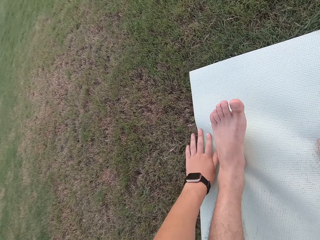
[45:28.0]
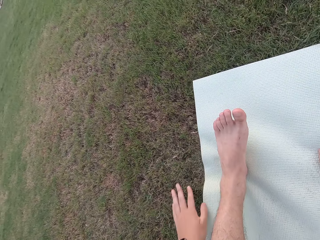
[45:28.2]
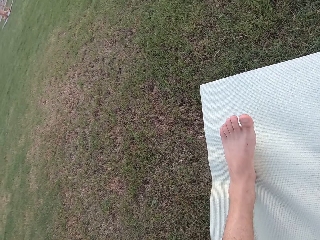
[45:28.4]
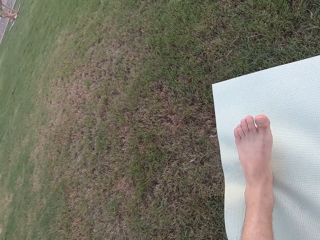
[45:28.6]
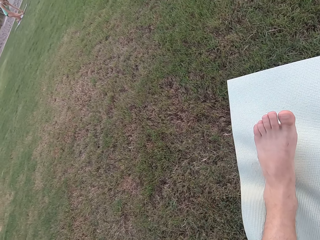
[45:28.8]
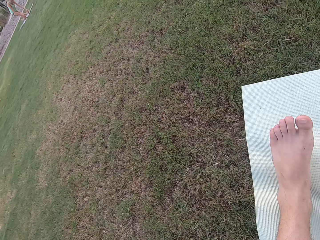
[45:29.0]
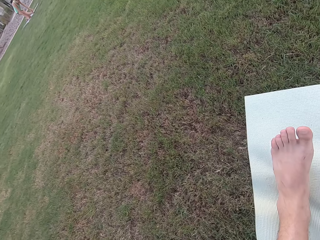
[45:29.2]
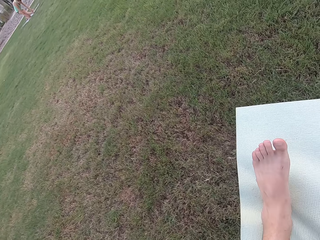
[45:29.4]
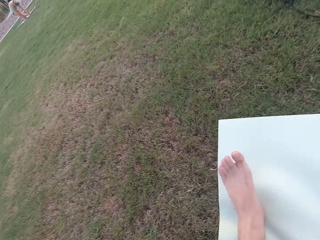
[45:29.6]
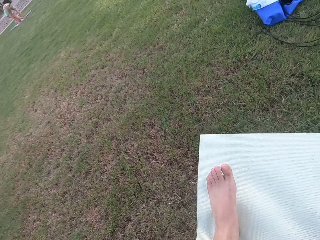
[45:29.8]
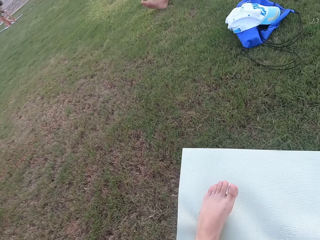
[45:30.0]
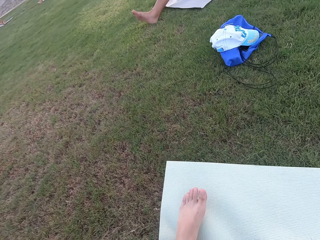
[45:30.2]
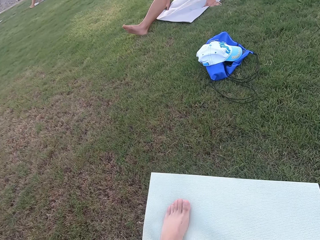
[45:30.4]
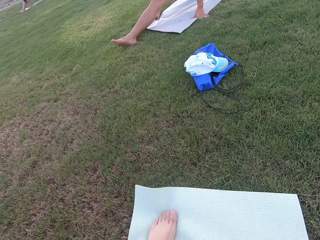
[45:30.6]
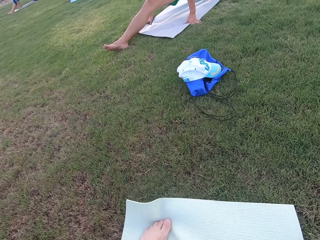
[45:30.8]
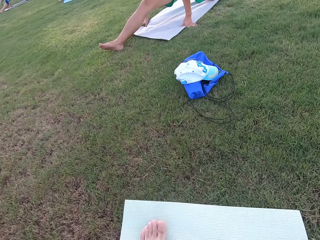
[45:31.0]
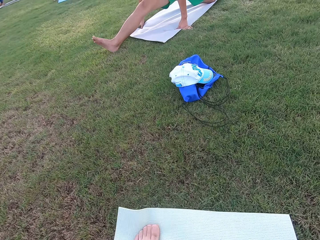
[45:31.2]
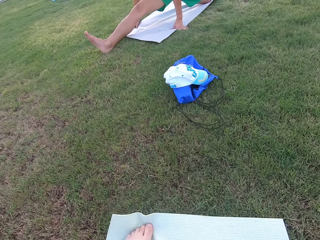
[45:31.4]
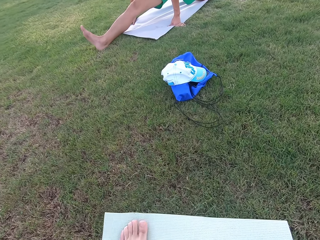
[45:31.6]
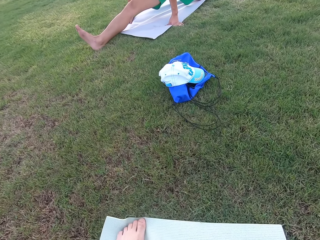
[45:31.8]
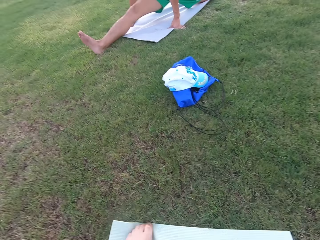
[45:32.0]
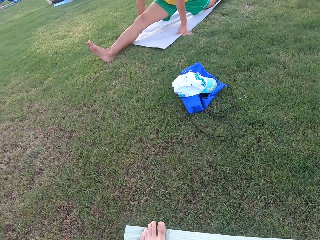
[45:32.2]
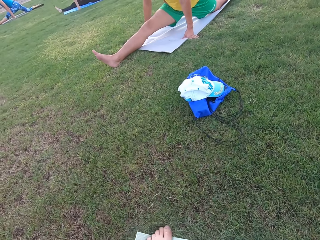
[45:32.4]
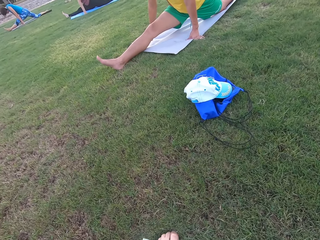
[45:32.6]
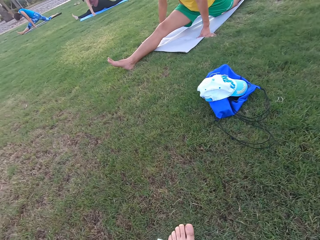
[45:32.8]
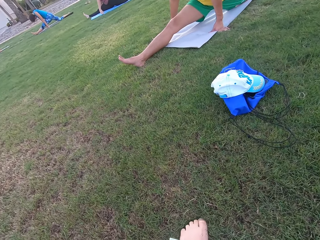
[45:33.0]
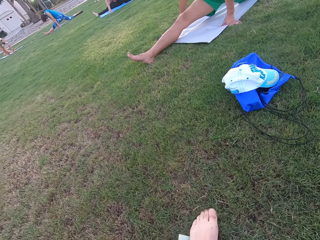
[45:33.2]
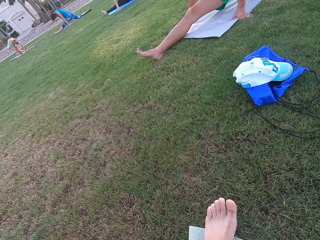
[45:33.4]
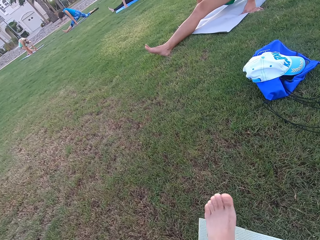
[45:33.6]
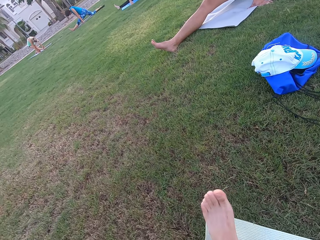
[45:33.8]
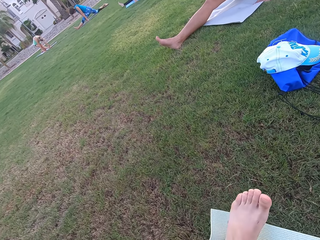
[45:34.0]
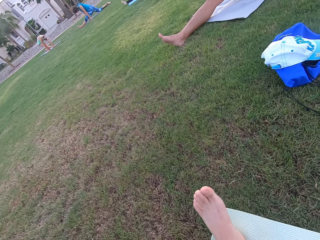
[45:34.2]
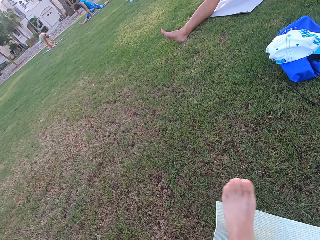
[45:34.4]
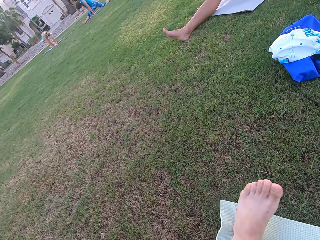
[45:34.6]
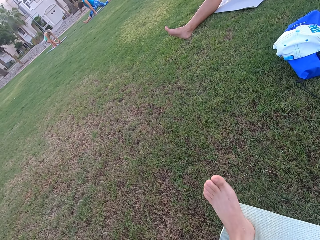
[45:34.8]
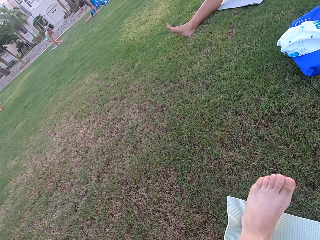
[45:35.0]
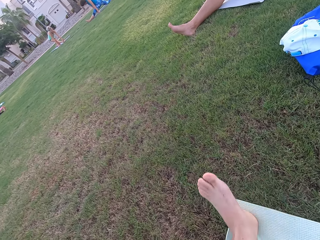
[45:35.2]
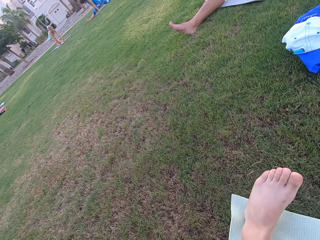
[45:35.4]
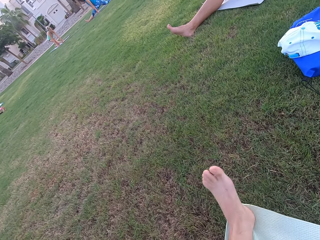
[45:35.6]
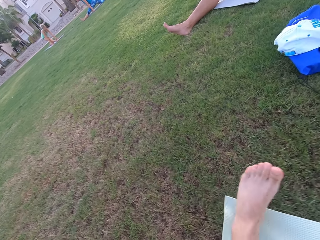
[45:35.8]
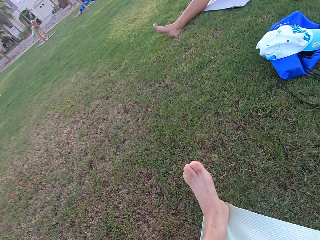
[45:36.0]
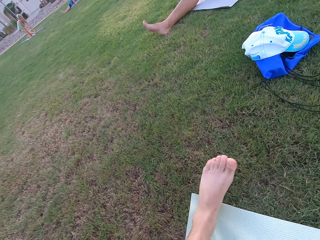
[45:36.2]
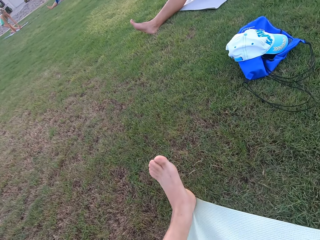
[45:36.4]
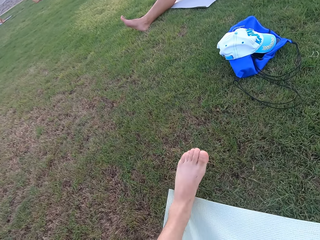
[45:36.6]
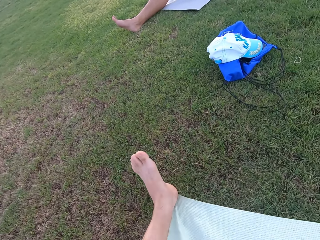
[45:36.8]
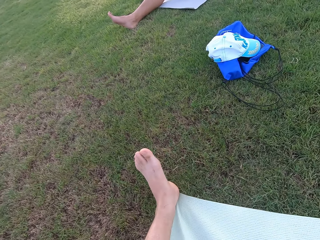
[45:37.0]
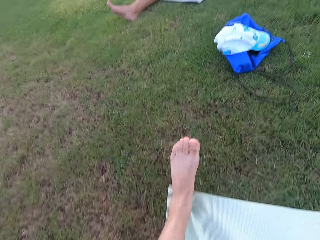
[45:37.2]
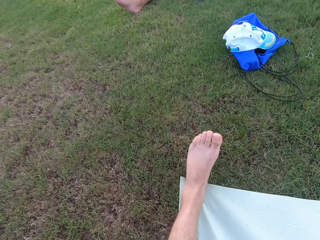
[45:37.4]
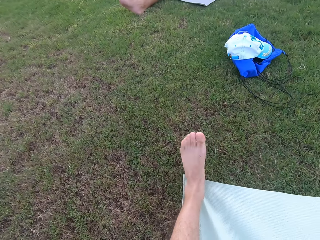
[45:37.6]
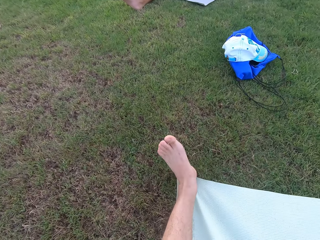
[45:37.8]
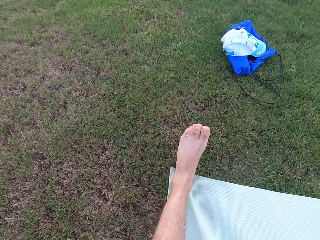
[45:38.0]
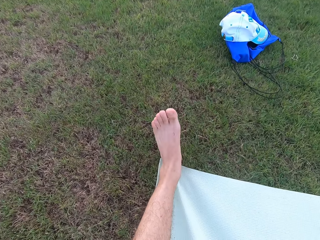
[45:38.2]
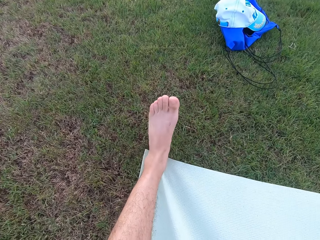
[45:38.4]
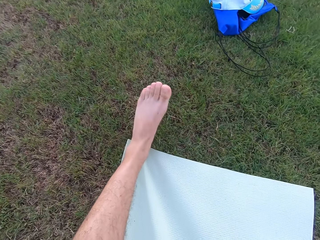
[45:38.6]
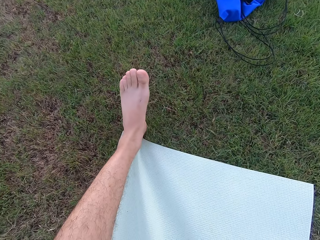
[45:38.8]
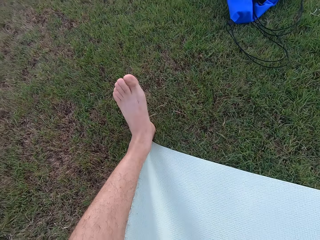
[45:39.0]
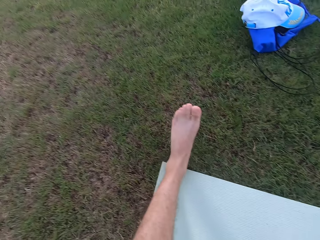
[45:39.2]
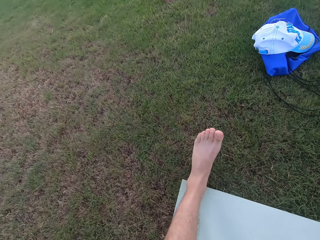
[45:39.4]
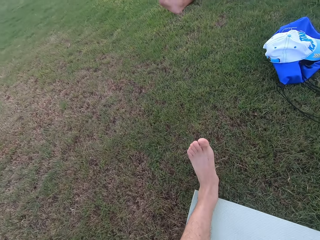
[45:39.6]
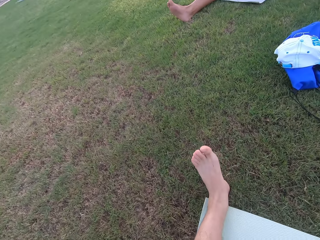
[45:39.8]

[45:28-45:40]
A woman stretches on the ground. Three other women stretch on the ground. The camera wearer waves a leg. They stretch on the ground.

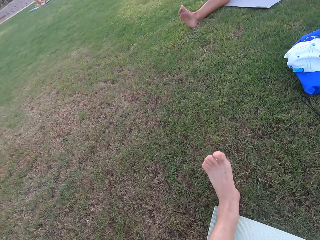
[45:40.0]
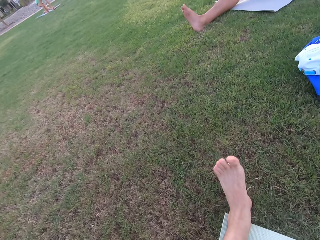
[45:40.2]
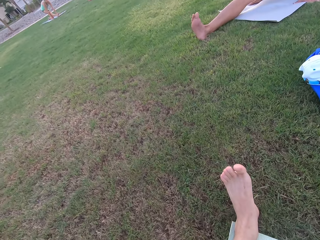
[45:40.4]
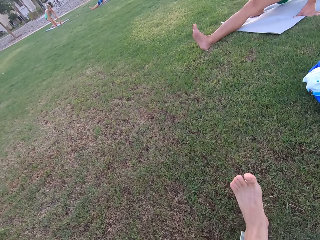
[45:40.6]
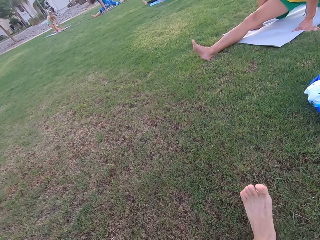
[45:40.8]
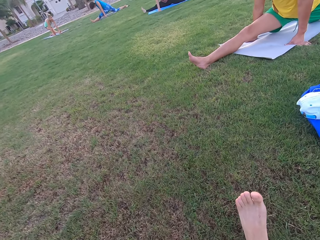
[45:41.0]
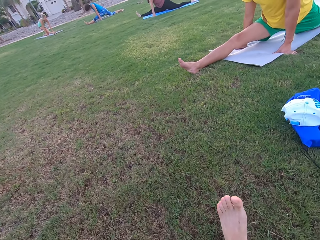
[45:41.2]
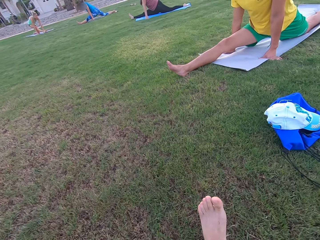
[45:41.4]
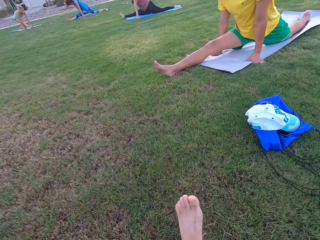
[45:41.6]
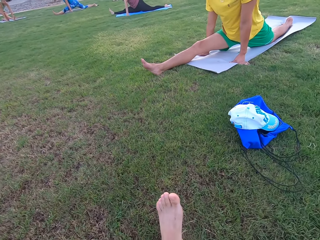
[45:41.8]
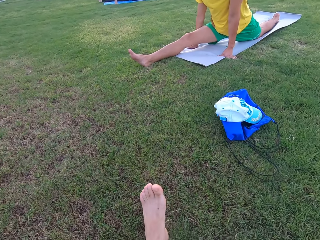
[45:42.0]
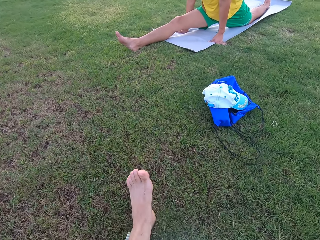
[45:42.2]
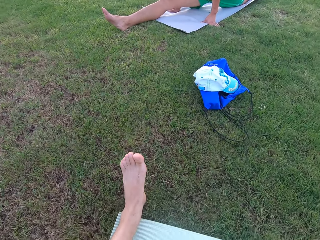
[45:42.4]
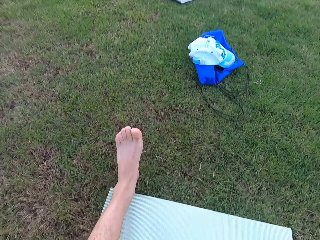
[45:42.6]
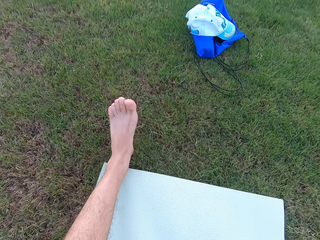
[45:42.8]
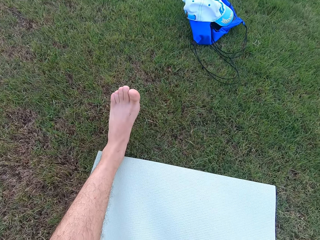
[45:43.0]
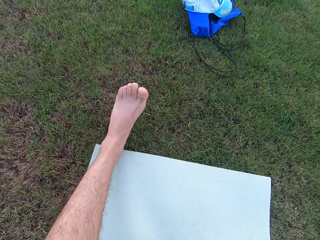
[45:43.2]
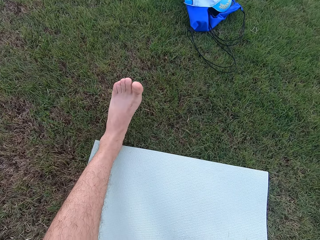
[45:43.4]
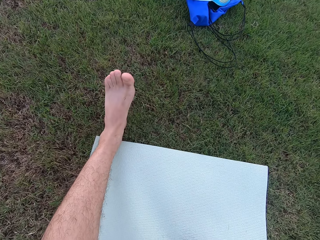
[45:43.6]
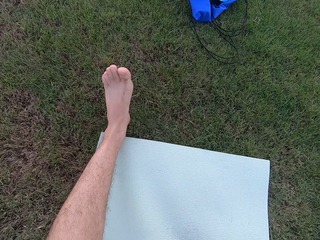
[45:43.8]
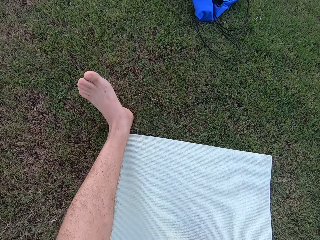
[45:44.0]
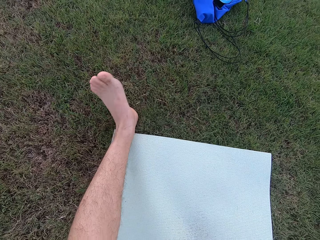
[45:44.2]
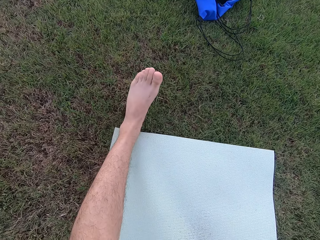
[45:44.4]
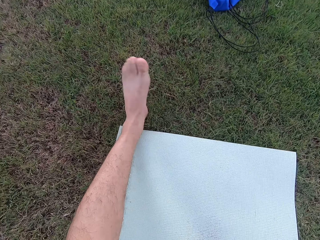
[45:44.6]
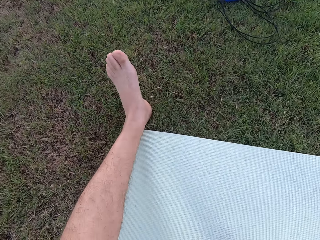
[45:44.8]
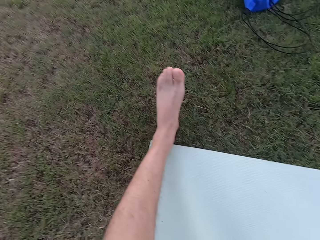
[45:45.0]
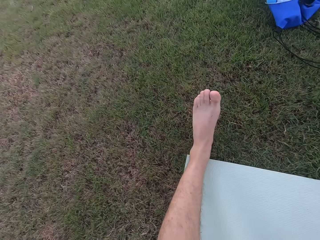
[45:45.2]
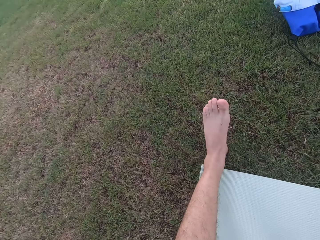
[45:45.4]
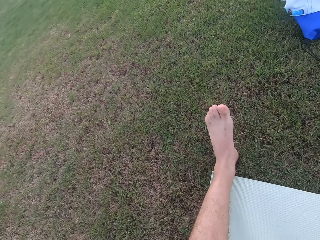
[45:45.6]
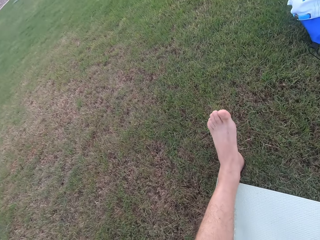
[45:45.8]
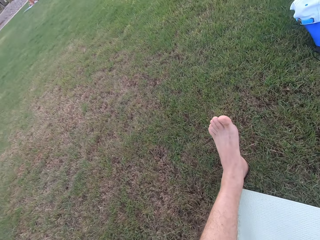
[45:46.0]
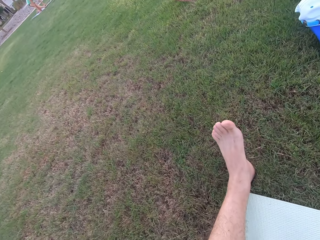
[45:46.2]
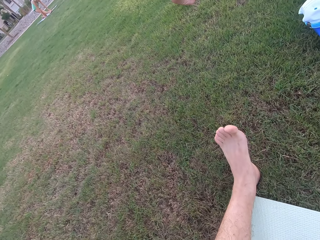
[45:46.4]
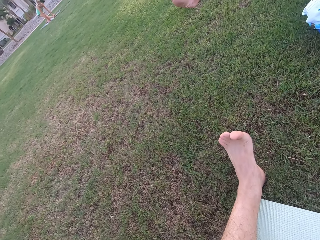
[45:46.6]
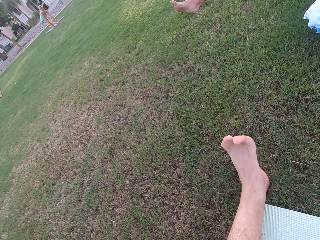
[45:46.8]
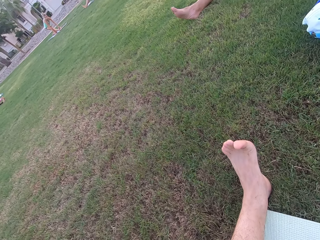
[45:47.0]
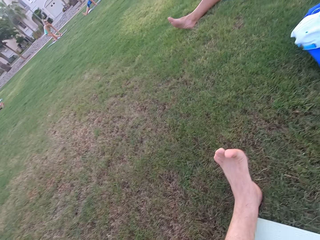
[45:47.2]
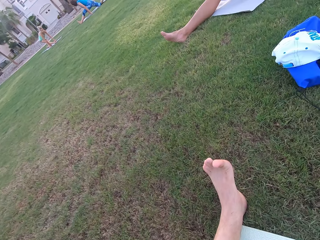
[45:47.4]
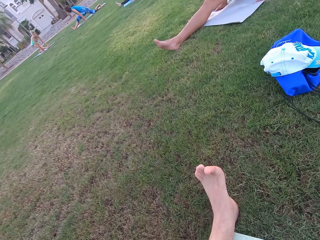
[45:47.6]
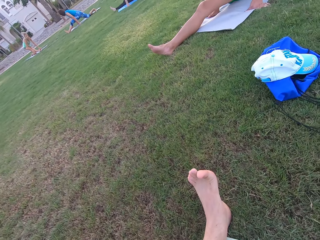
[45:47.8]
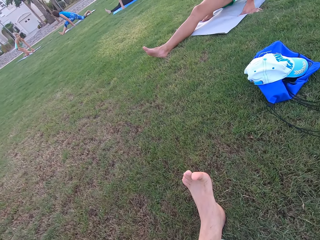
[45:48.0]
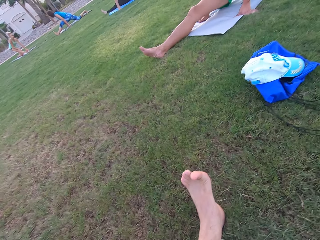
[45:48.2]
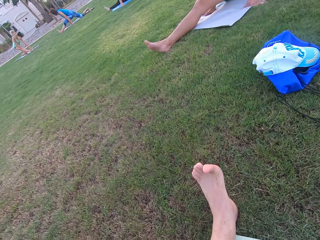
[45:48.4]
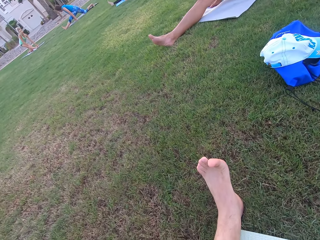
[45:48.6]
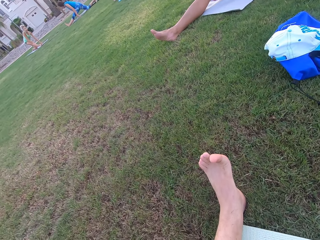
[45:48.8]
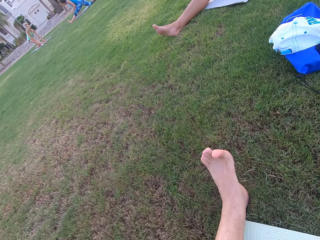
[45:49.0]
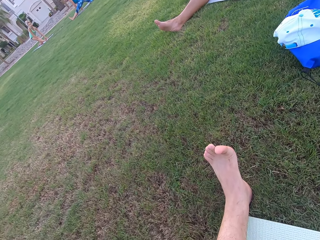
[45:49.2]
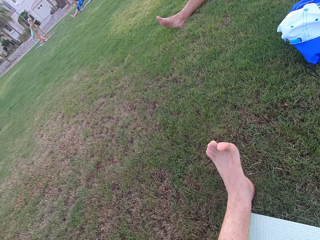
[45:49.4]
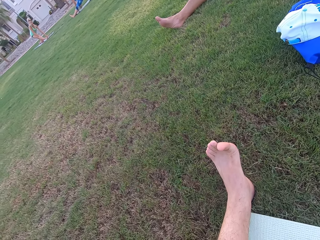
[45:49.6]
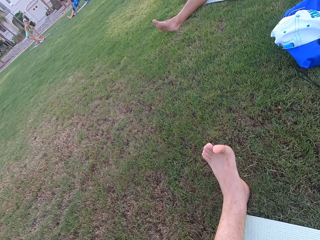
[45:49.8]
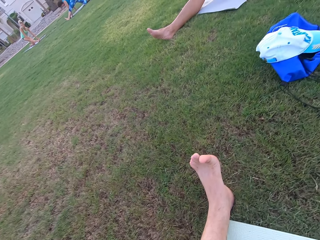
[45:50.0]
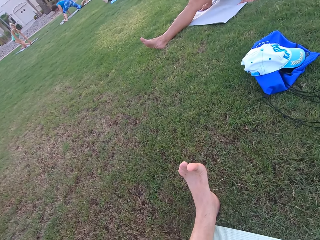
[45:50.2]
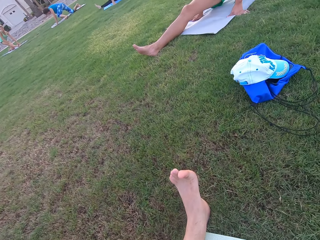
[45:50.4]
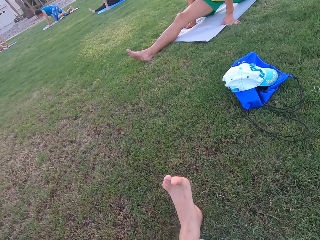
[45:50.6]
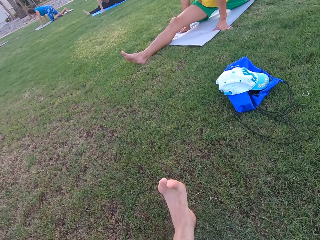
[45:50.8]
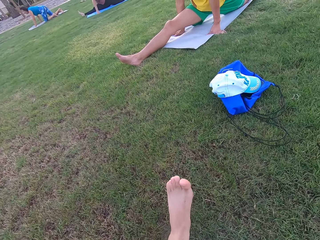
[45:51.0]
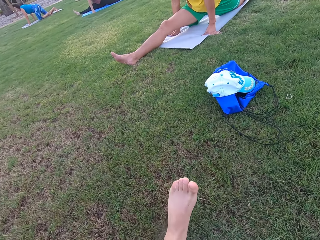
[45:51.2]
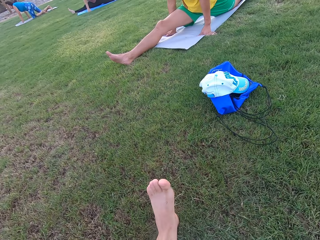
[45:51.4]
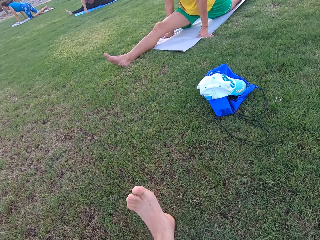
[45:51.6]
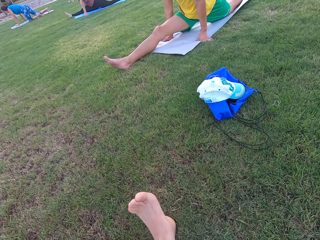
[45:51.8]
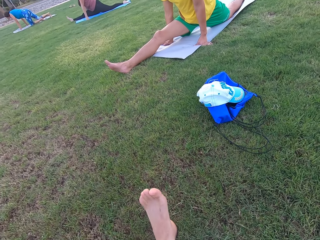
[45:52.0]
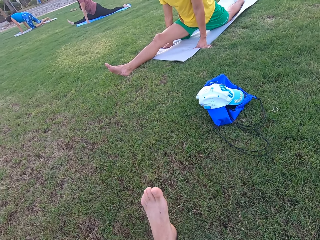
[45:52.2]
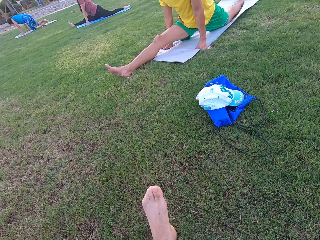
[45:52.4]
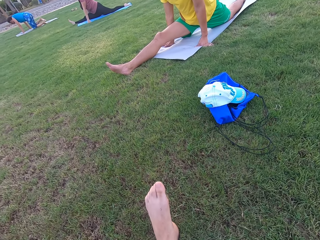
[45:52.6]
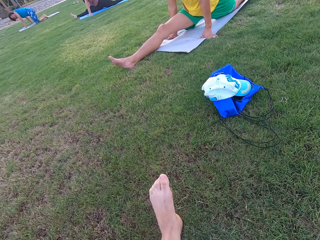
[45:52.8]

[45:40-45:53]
Three women stretch on the ground. The camera wearer stretches on the ground. The three women stretch on the ground.
